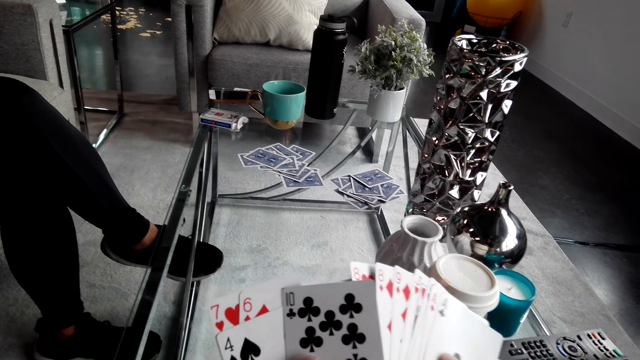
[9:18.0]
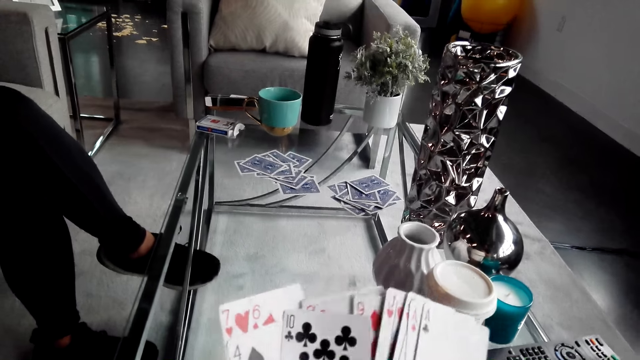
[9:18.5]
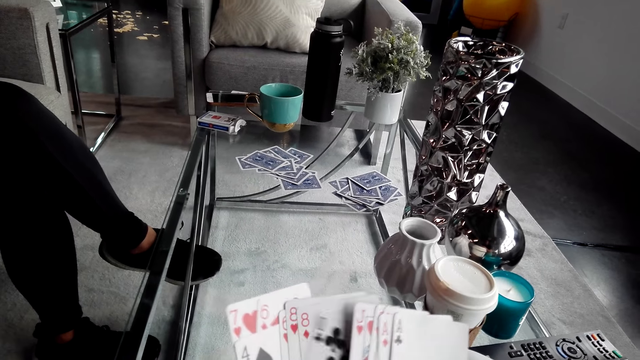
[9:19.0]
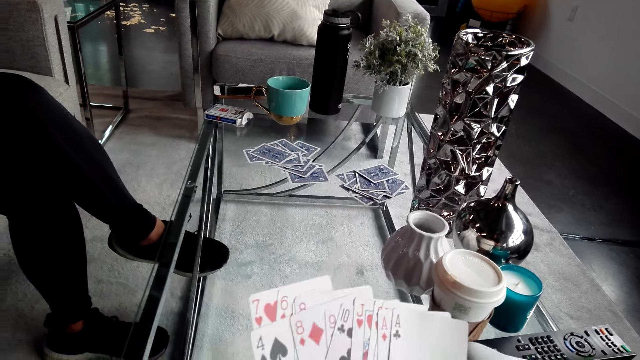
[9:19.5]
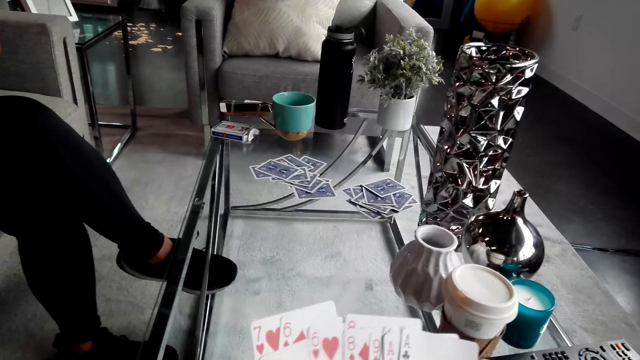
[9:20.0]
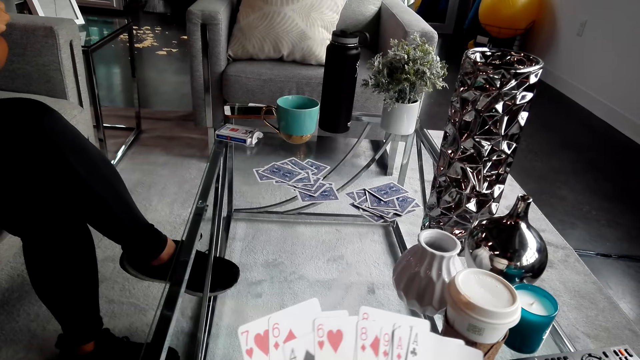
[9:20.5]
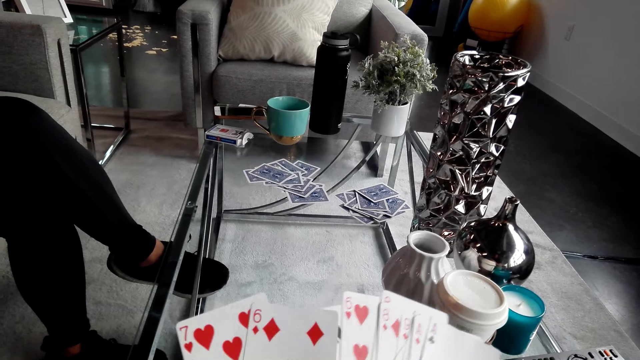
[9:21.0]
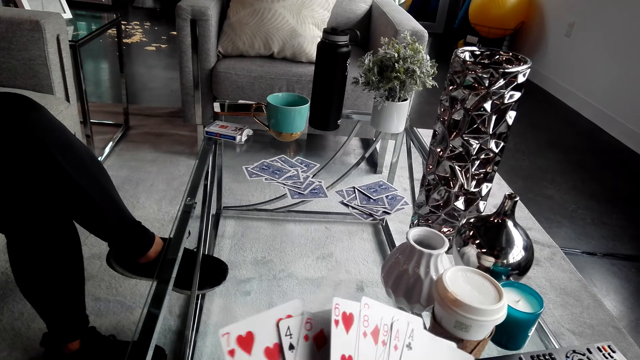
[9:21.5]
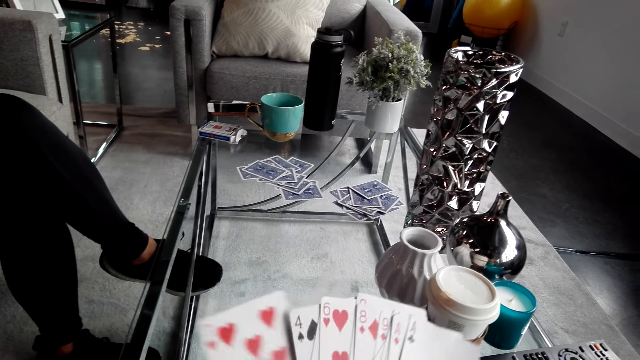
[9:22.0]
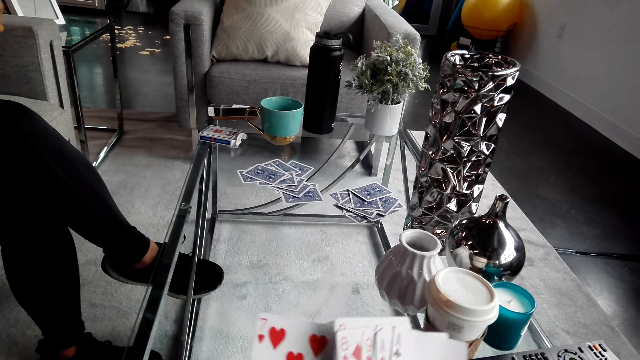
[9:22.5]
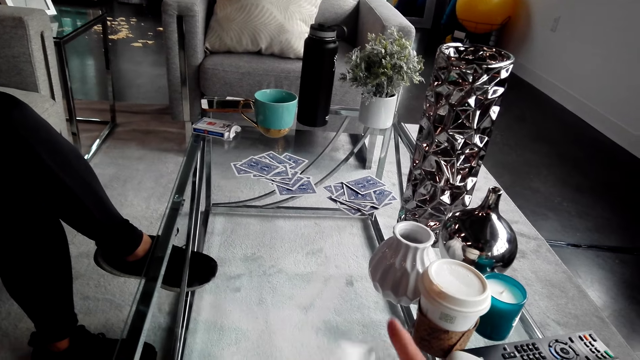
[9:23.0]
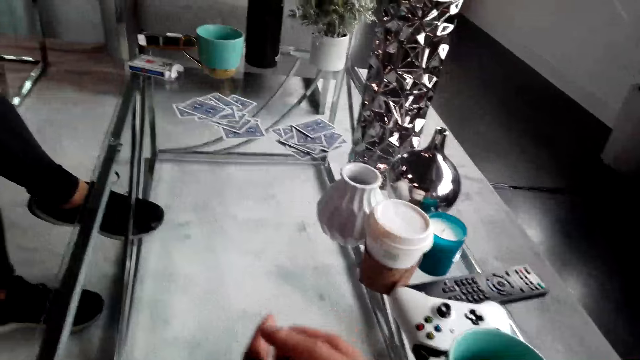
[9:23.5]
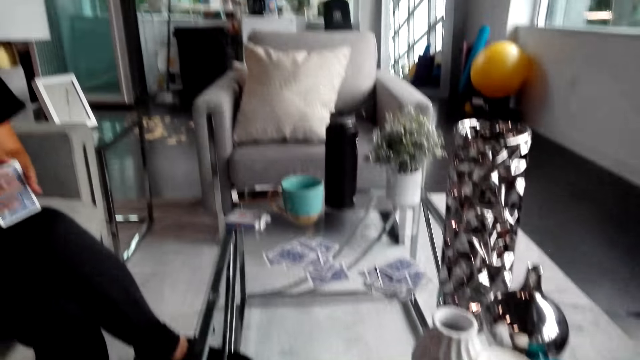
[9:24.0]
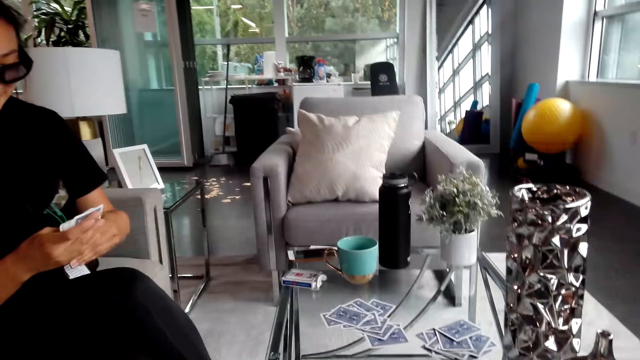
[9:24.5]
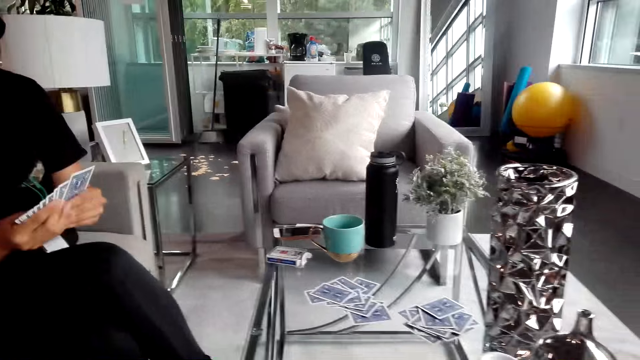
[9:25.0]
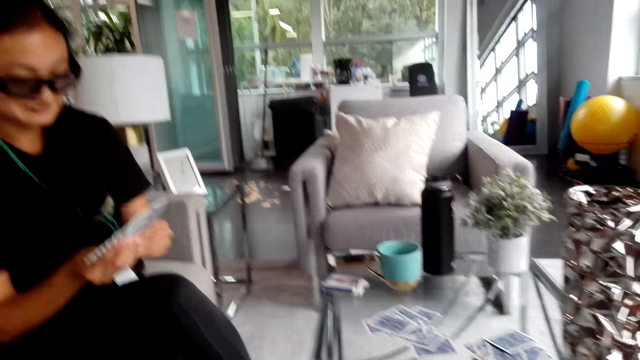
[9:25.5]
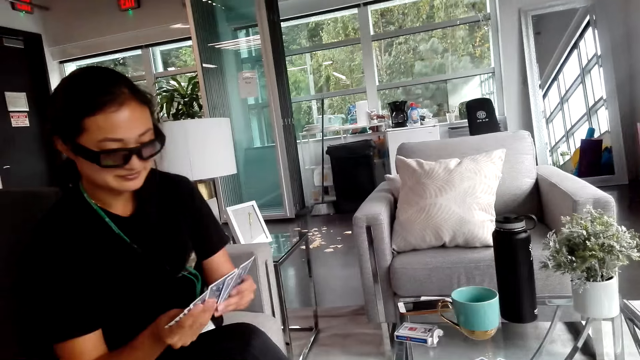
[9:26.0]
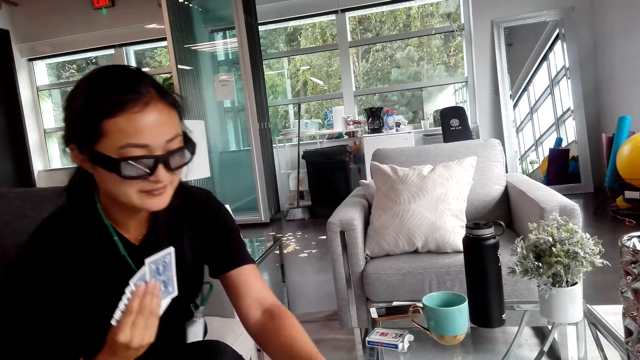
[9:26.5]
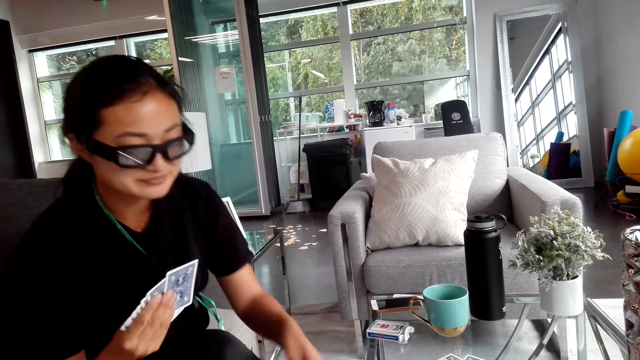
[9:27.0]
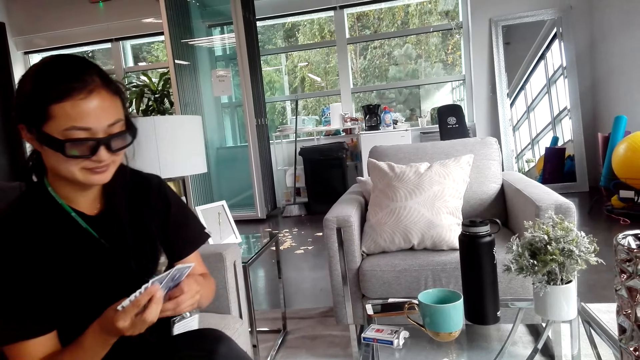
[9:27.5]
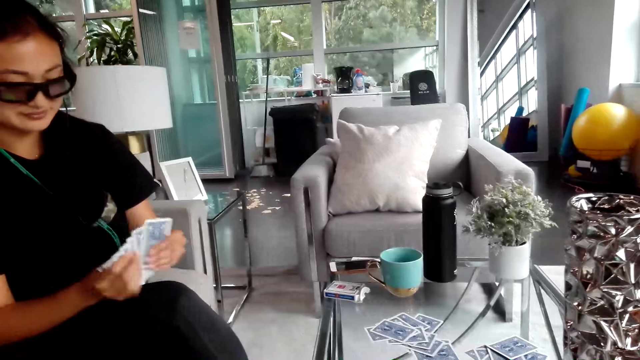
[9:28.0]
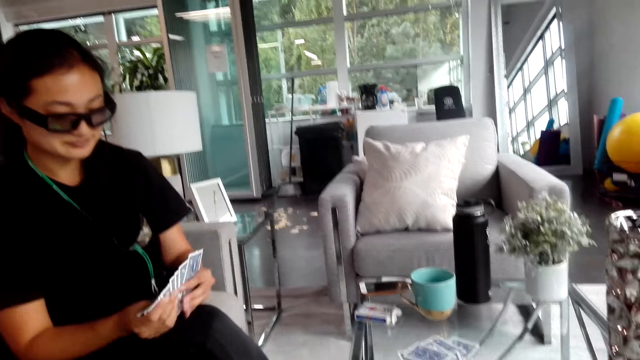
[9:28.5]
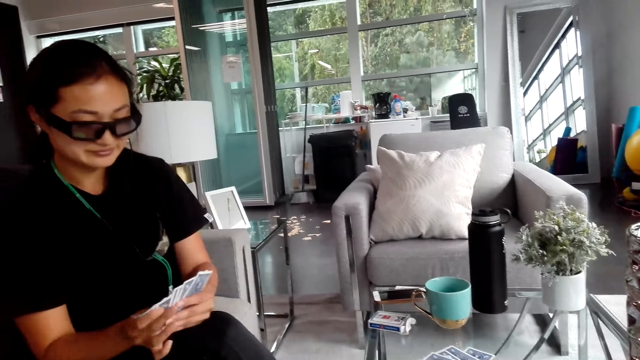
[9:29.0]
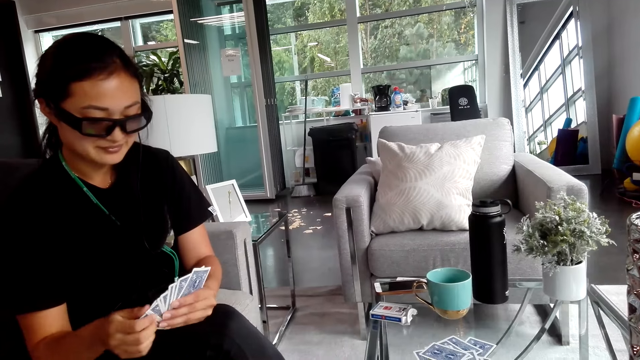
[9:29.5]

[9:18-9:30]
The camera wearer arranges the cards on his hands. He turns around. A woman holds playing cards. The camera wearer turns around. The woman puts playing cards on the table. The camera wearer looks at the woman and converses with the woman.

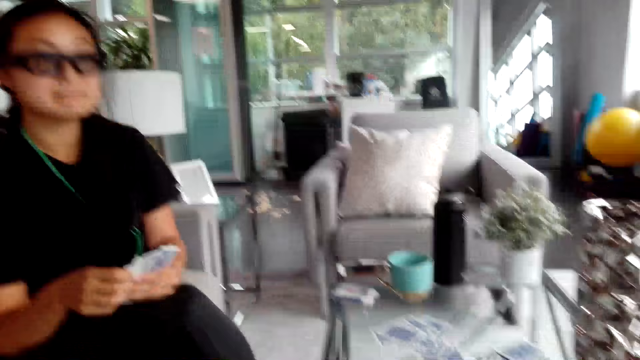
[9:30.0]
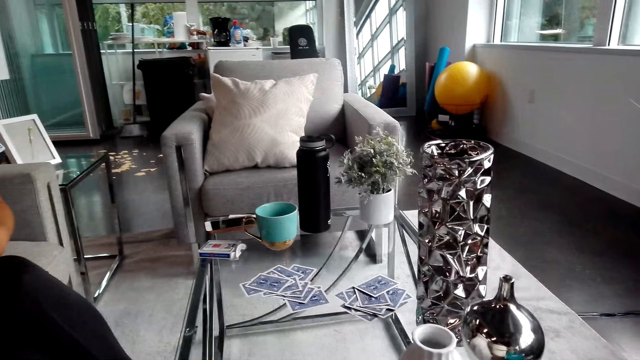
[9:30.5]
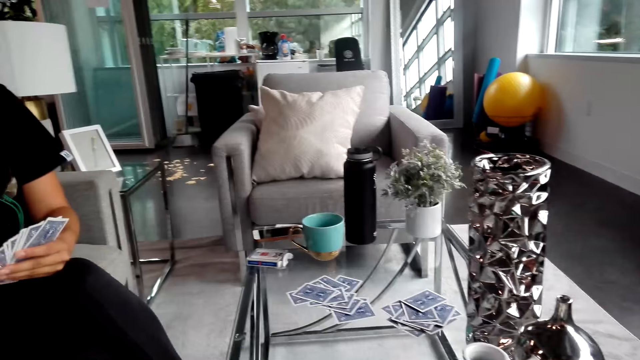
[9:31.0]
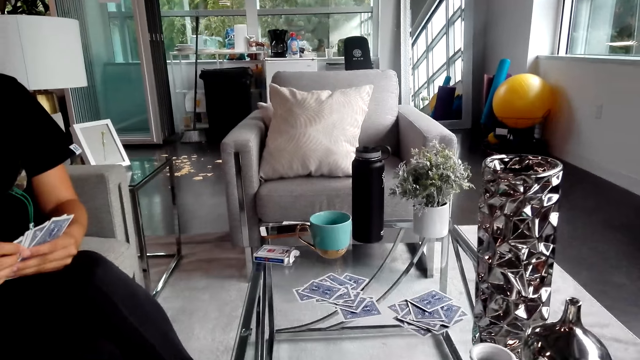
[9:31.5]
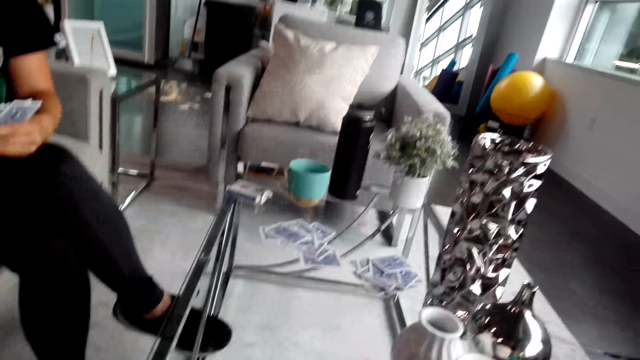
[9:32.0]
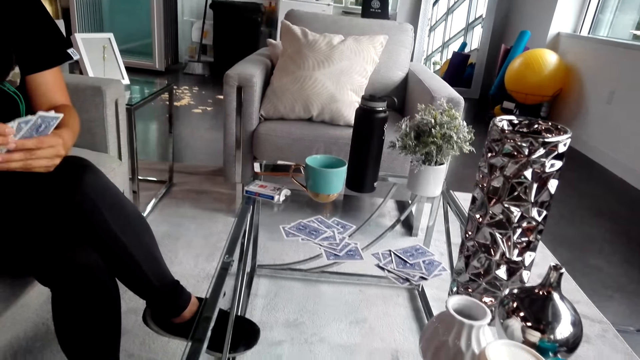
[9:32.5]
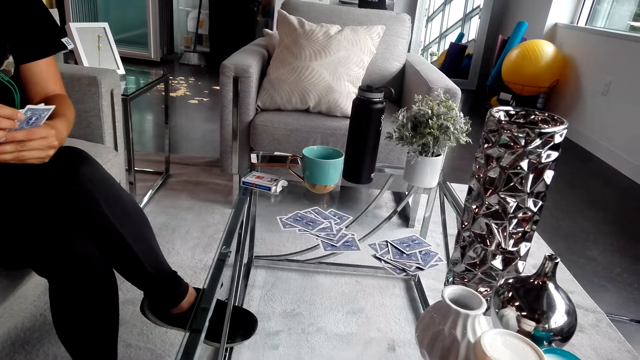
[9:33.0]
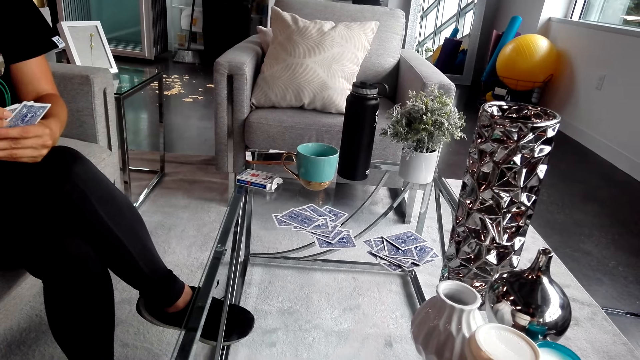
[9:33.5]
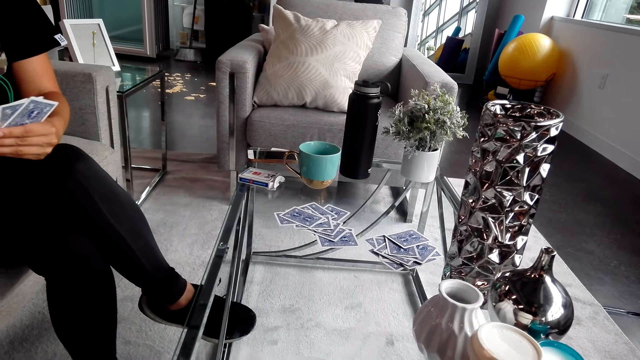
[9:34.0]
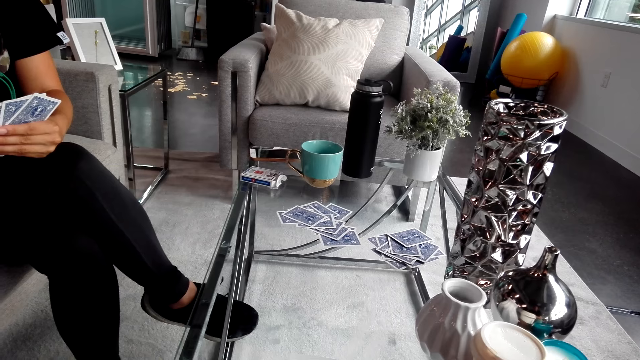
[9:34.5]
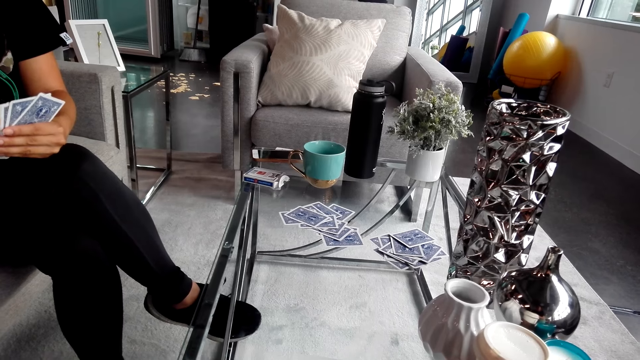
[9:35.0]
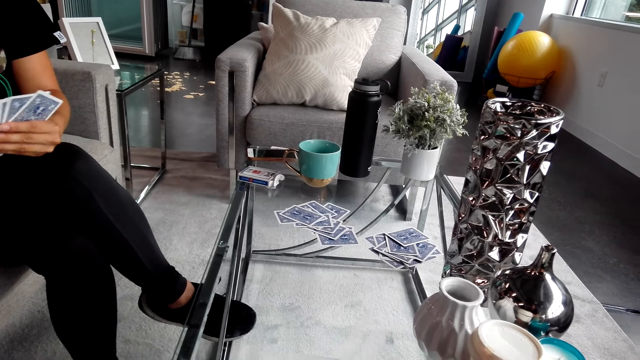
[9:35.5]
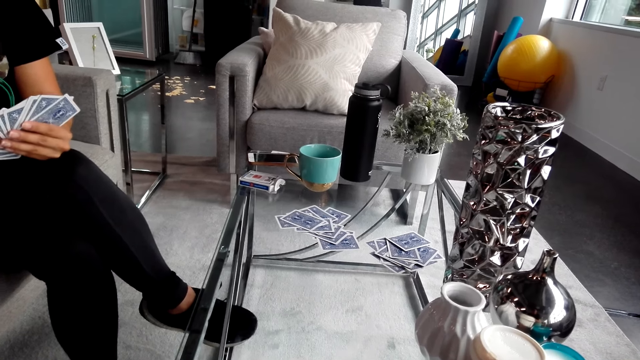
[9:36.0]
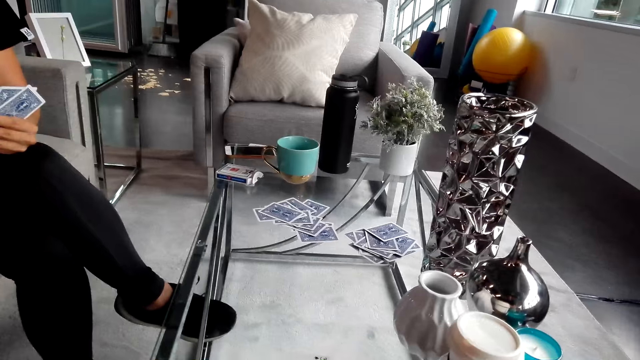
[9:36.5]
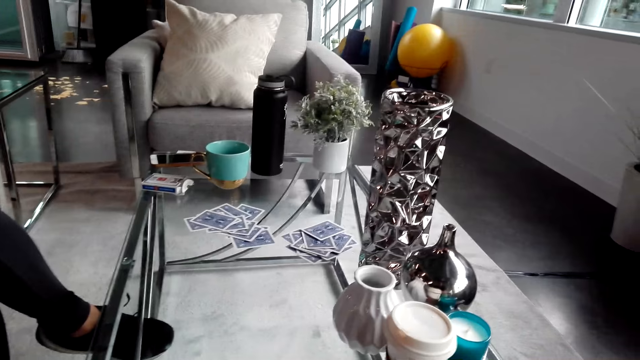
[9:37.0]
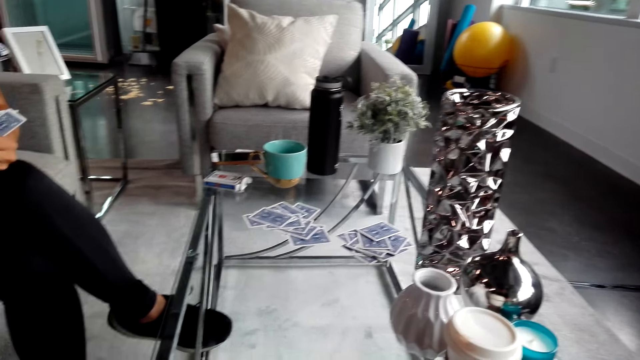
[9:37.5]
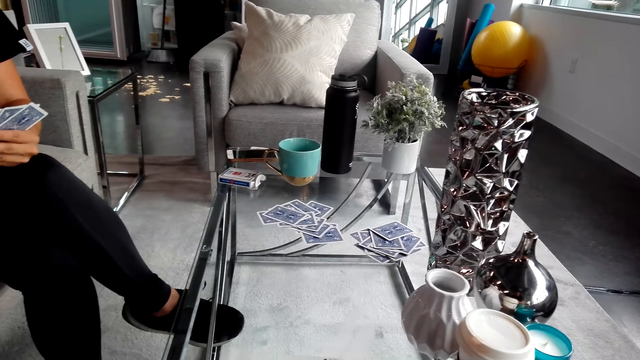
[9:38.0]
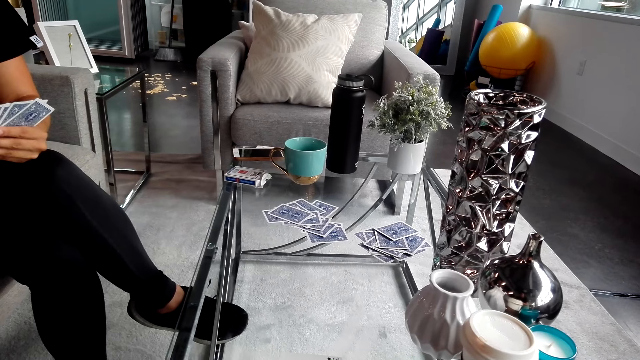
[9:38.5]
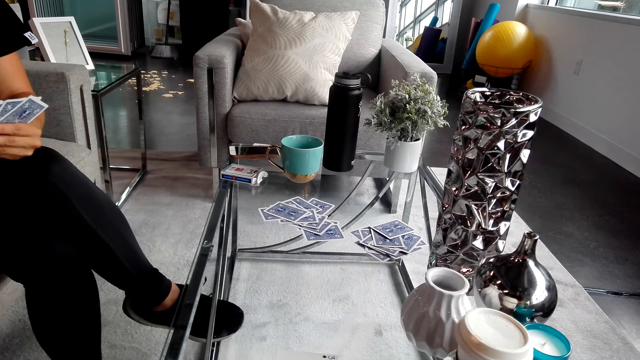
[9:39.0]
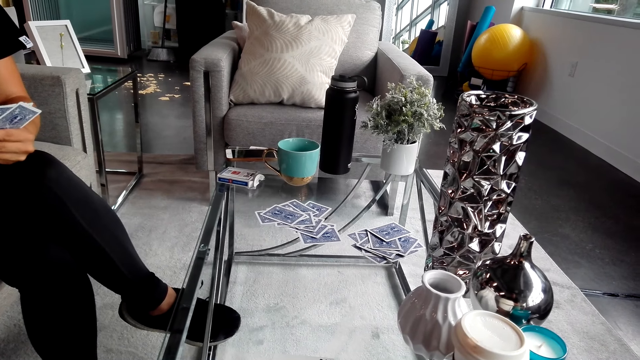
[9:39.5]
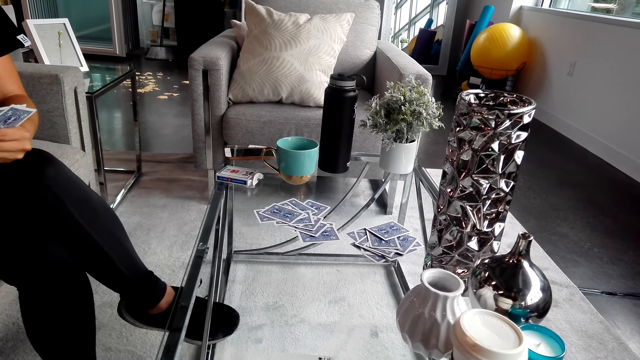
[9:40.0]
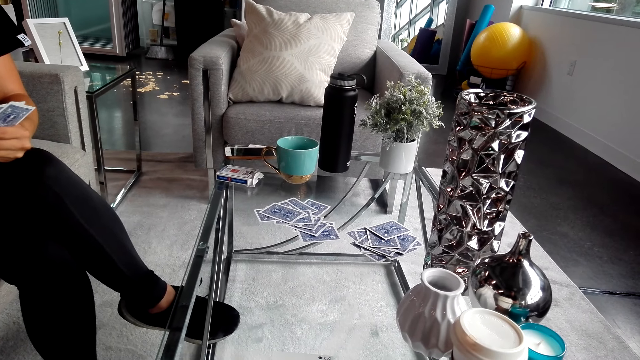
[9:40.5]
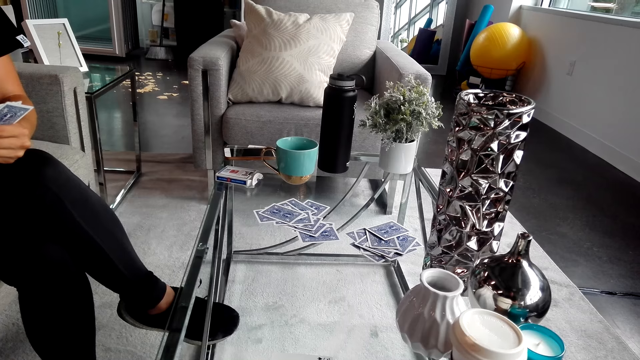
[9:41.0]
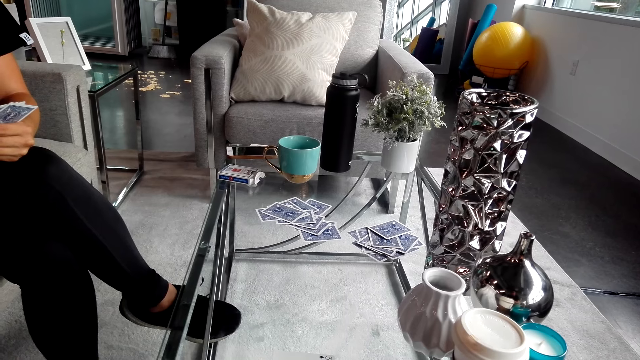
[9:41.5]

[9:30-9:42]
The camera wearer turns around. A woman holds playing cards. The camera wearer turns around. They play the card game with the woman. They converse with the woman. They converse with the woman again. The woman holds playing cards.
